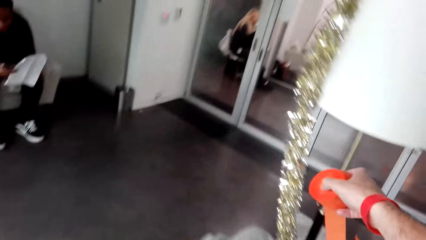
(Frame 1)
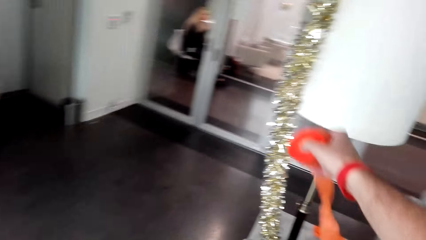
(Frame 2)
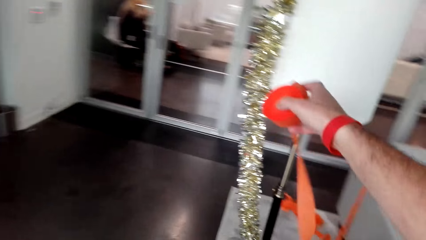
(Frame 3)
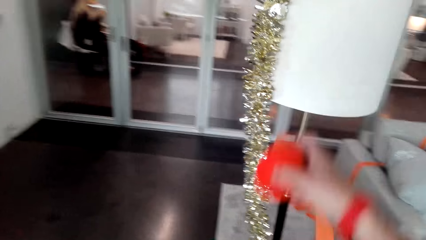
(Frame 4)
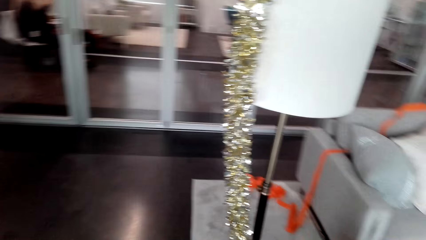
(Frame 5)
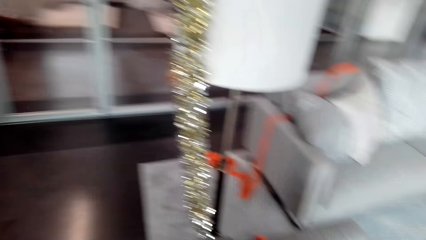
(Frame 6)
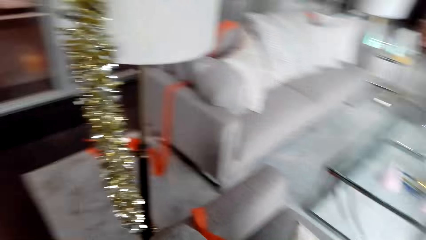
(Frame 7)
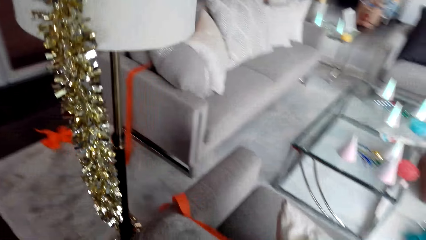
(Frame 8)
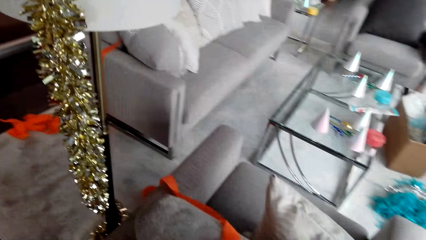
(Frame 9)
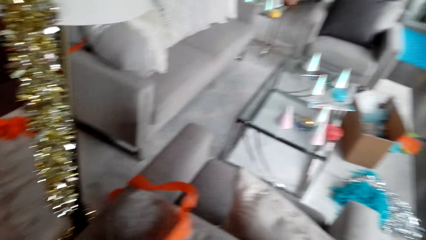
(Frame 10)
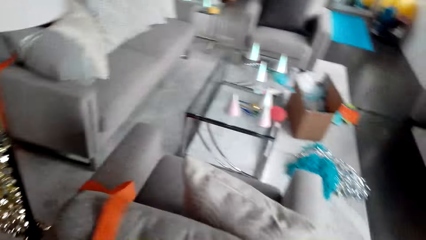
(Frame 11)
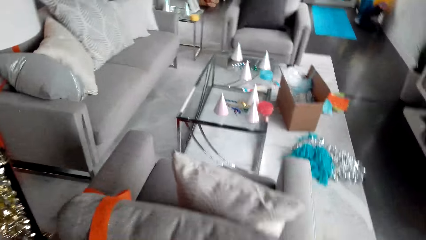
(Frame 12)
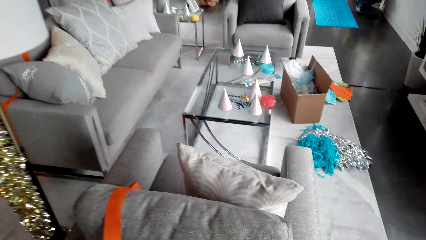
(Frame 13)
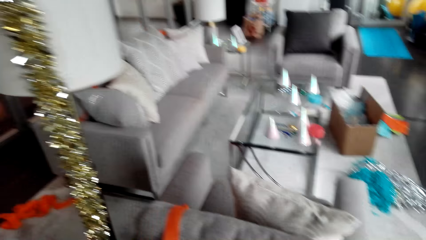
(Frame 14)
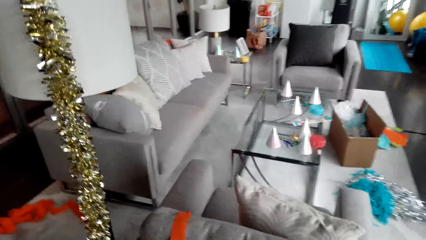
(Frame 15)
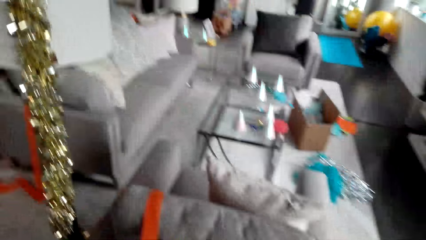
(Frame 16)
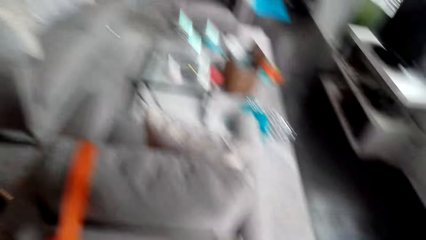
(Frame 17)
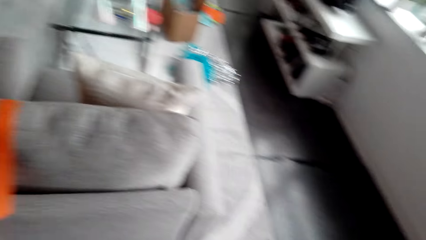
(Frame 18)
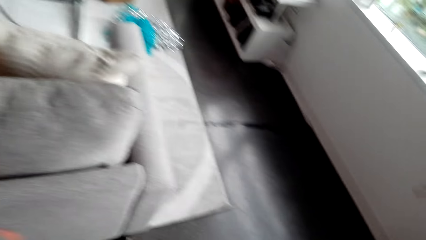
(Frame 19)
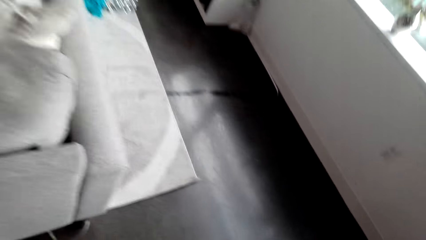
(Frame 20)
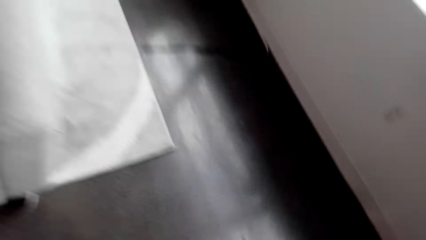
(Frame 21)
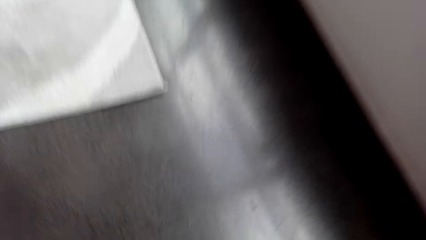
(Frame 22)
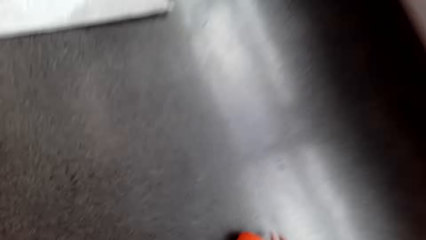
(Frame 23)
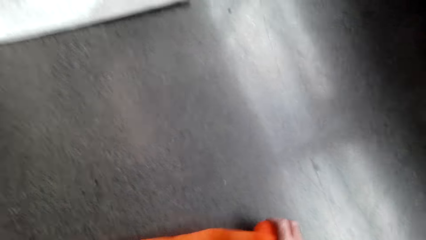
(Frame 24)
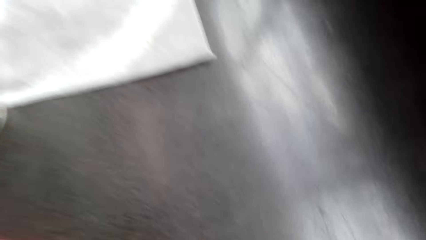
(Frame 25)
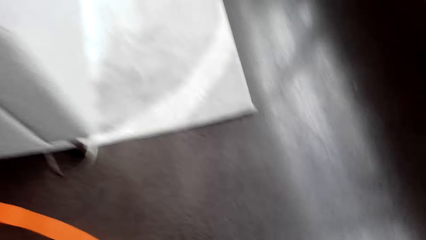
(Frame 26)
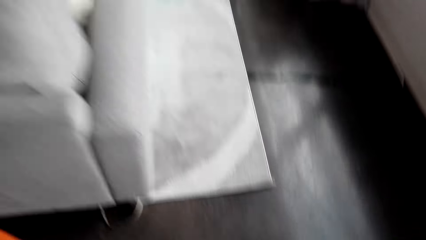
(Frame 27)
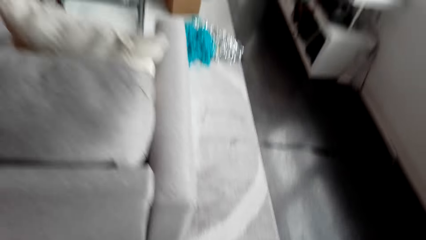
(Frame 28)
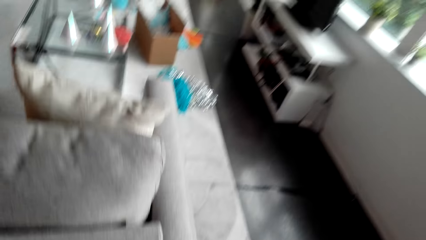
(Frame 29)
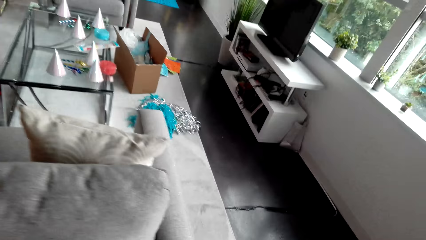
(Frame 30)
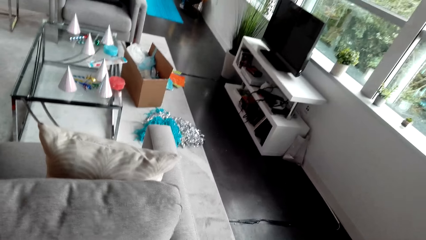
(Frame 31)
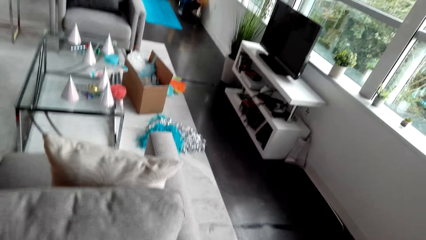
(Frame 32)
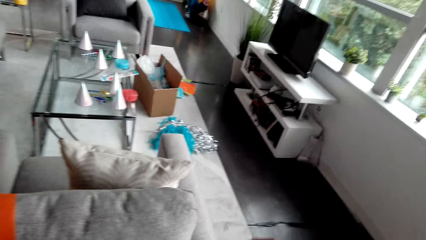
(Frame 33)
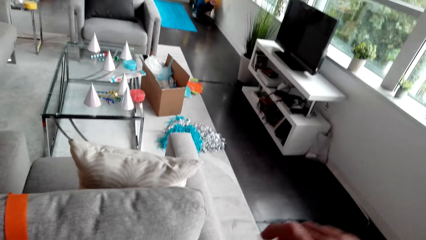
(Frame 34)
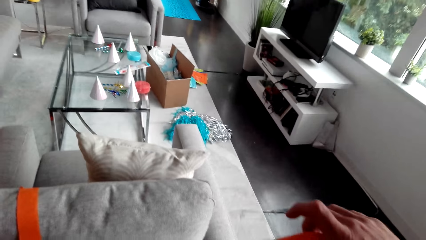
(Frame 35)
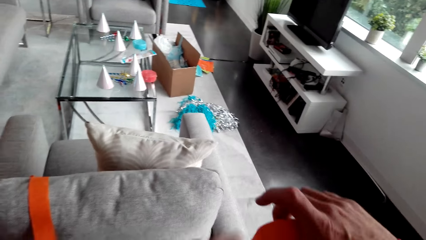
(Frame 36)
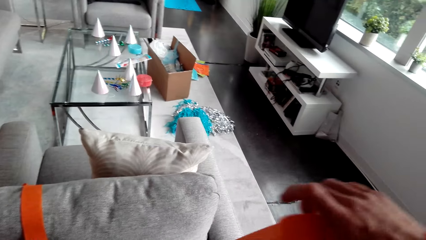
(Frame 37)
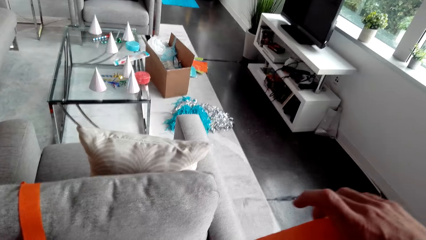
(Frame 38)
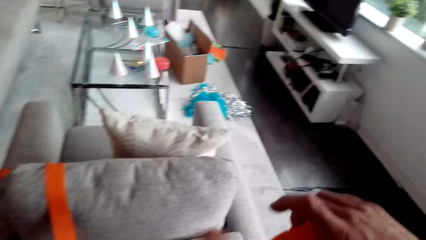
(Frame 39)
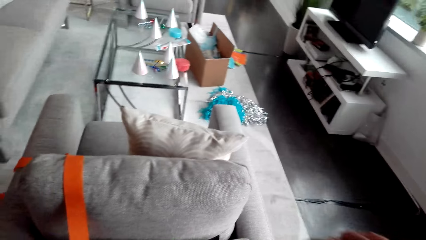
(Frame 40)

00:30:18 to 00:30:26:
The camera wearer puts the party decoration on the couch.

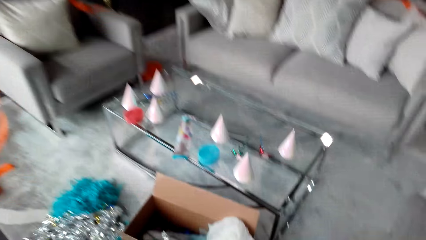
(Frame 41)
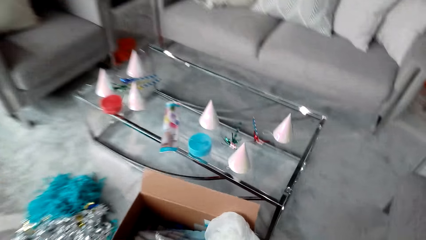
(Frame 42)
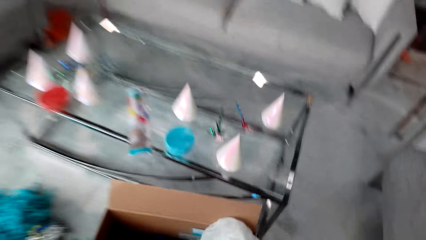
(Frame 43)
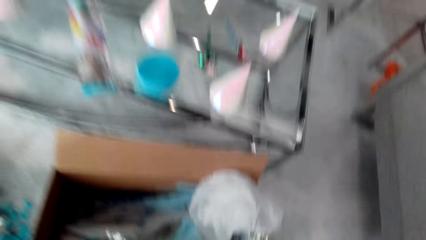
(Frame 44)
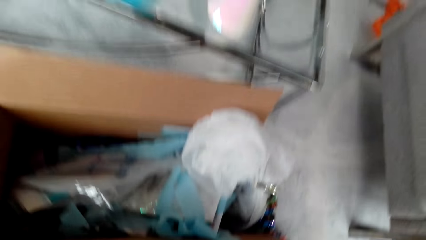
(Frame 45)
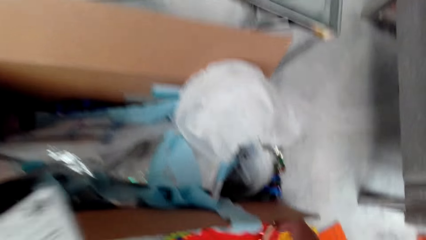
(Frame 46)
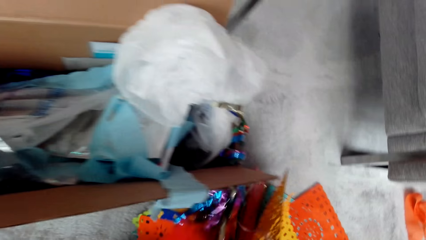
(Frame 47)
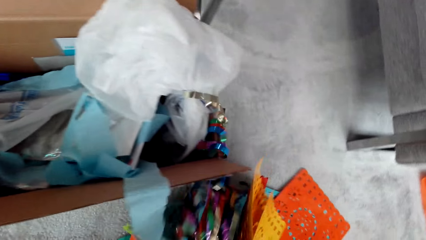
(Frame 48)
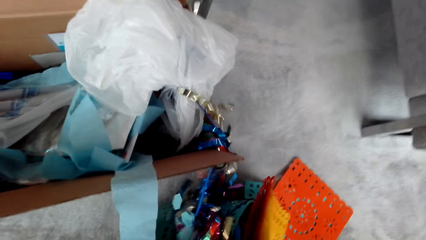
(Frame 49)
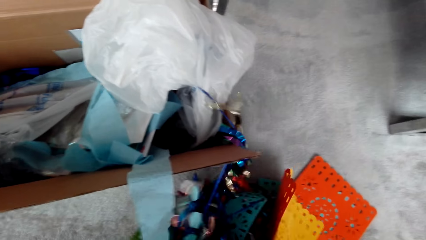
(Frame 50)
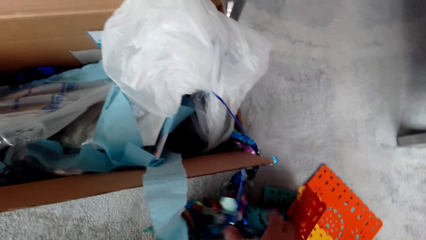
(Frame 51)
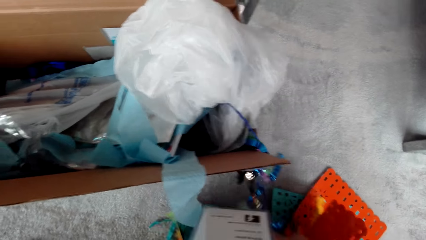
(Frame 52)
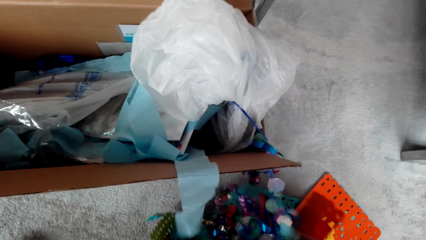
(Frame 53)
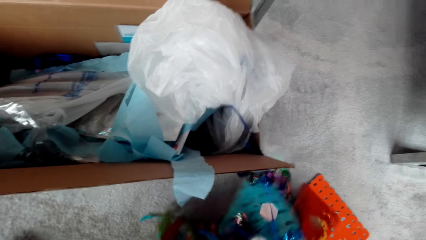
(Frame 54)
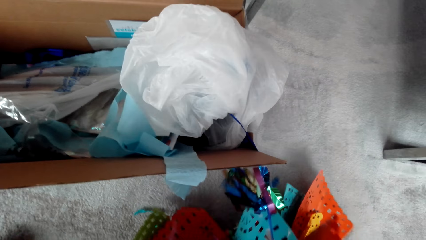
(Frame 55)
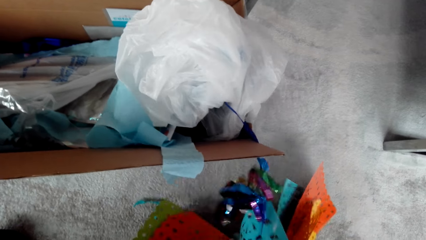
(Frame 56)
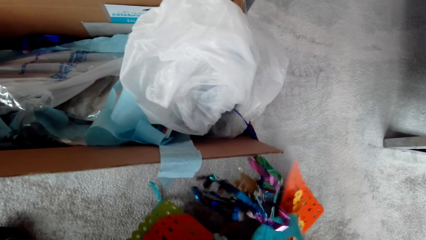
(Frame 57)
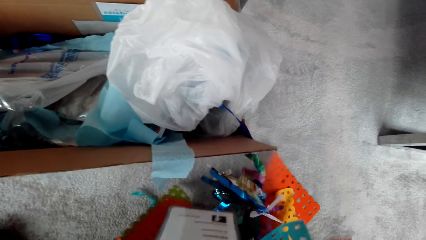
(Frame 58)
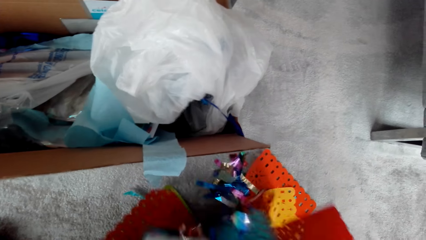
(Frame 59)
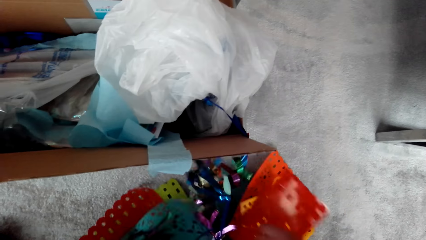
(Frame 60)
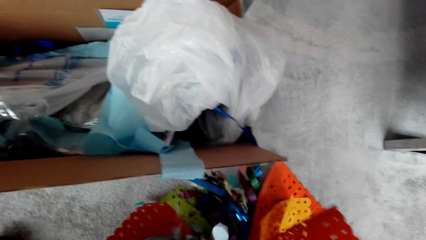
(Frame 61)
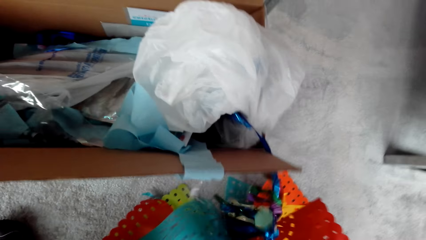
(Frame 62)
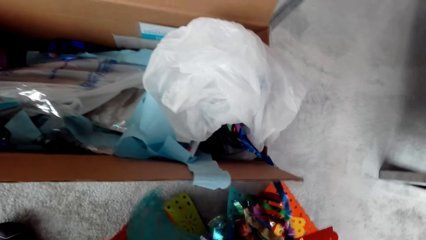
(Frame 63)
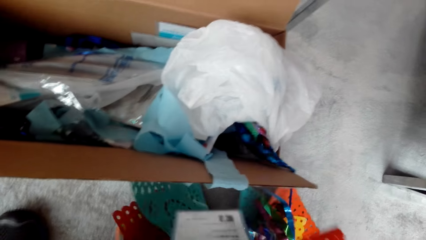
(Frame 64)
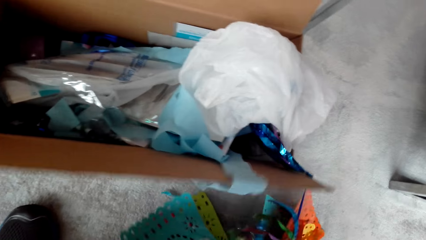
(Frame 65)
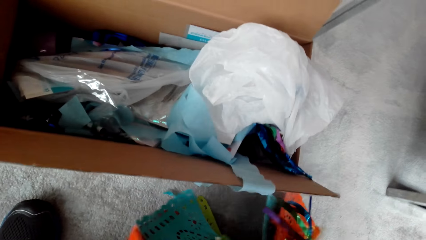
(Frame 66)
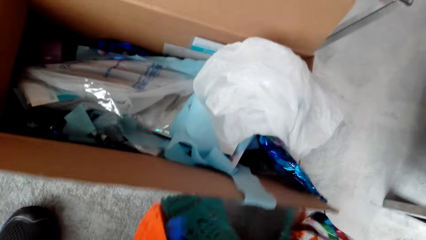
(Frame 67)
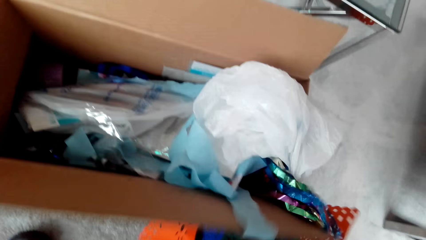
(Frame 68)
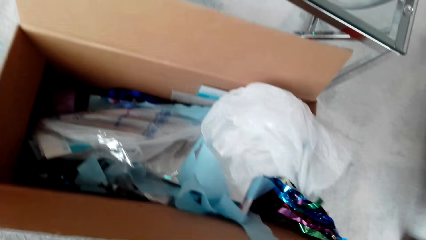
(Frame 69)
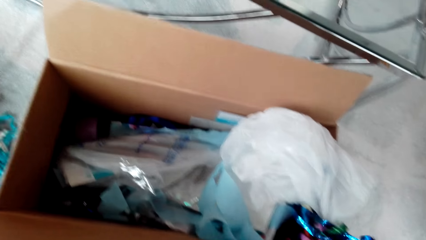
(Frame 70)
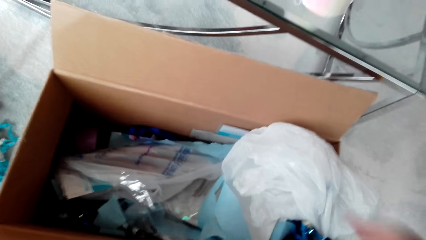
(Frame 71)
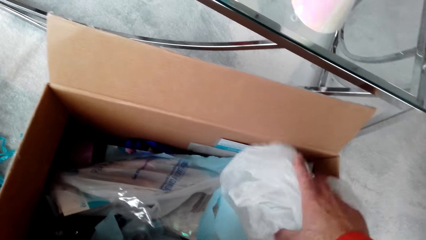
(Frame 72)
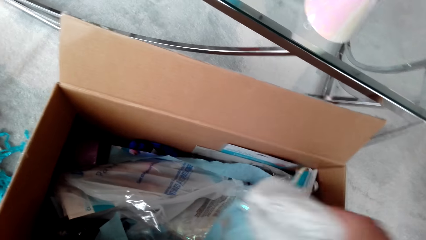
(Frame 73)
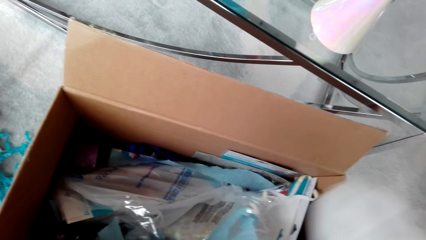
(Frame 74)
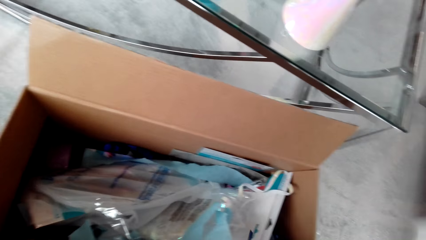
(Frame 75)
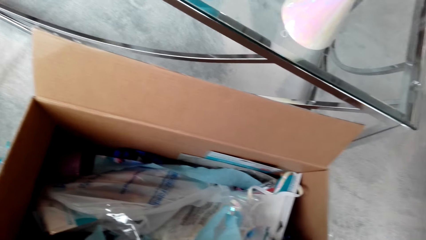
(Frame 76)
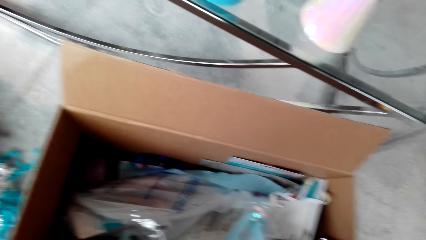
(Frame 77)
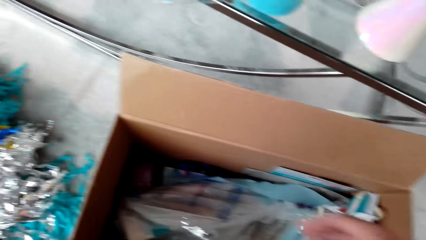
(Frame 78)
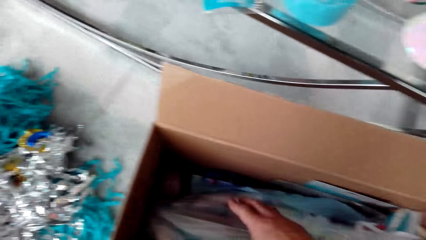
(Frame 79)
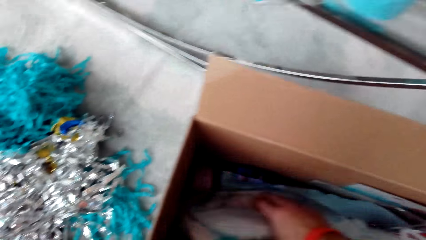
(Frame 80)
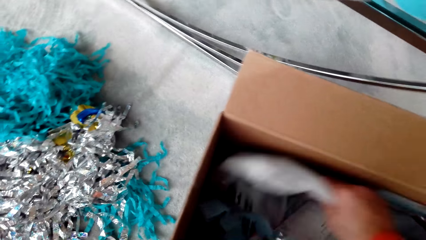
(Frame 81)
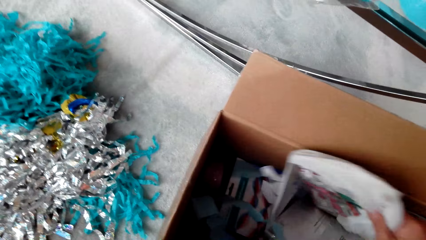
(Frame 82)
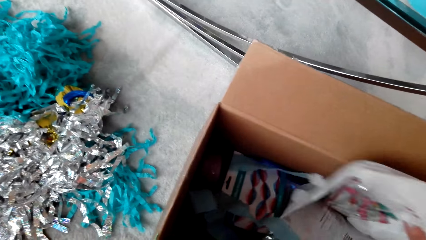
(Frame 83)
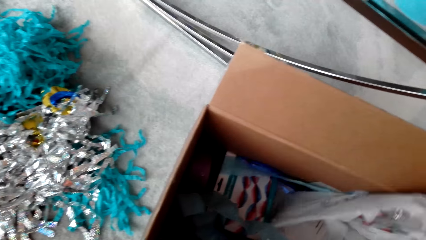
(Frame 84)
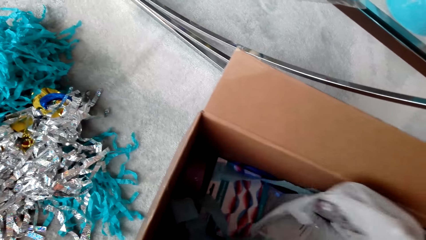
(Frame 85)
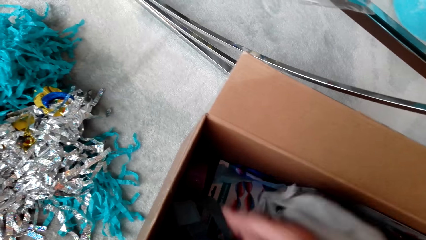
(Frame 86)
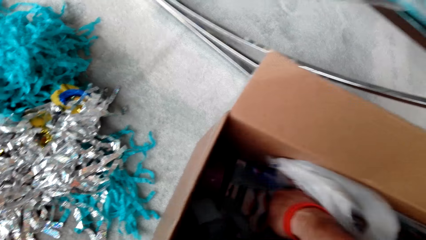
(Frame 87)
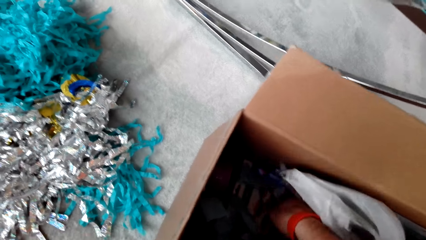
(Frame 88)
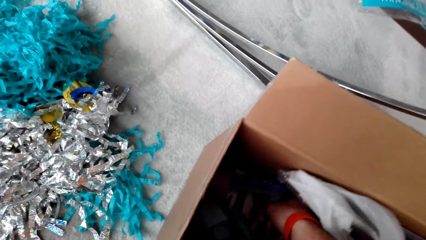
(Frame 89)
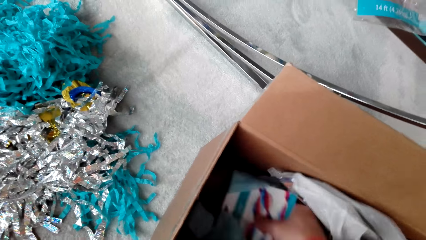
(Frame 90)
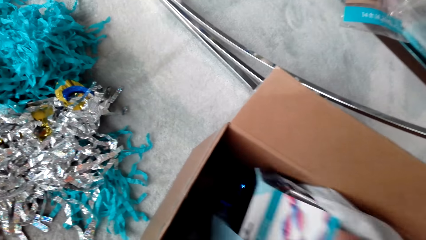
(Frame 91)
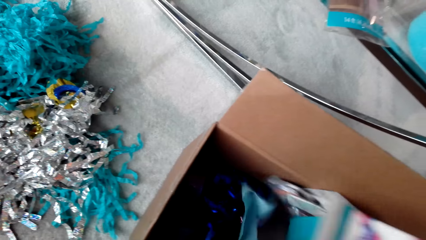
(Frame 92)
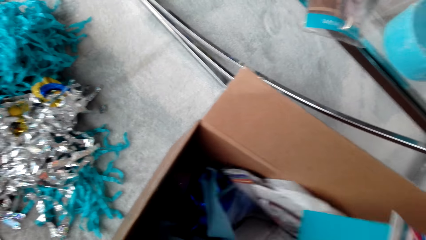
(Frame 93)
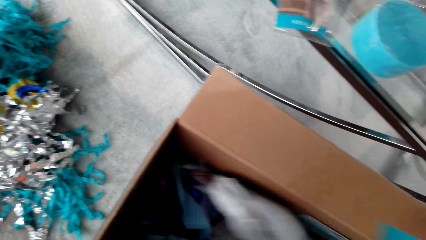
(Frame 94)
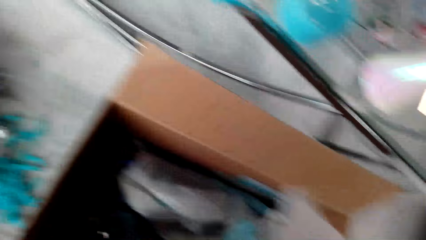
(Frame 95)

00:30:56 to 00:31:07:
The camera wearer takes decorations.
